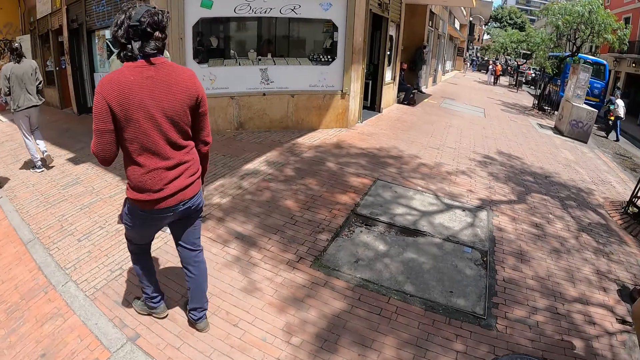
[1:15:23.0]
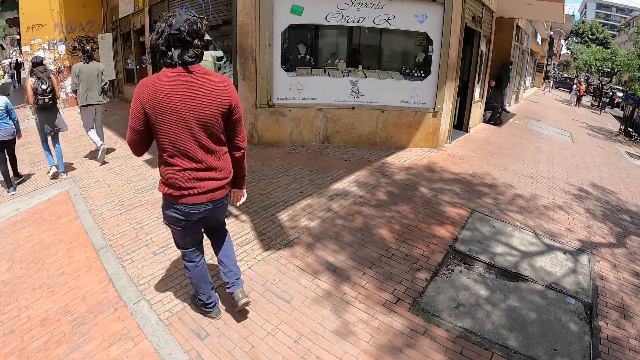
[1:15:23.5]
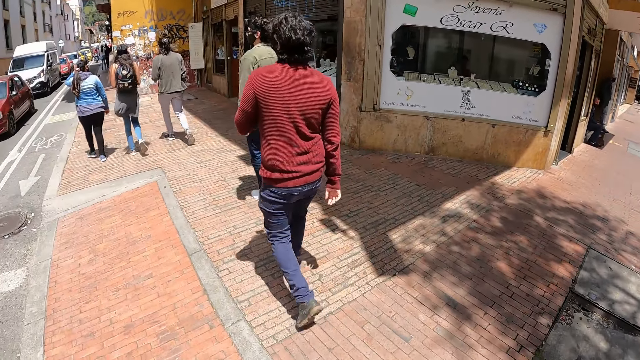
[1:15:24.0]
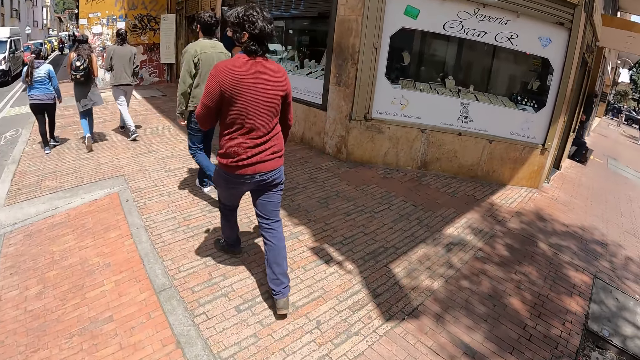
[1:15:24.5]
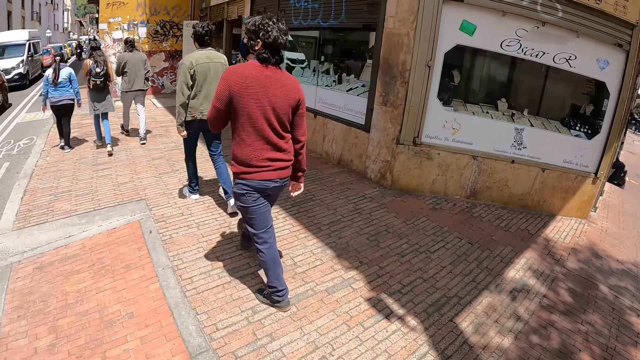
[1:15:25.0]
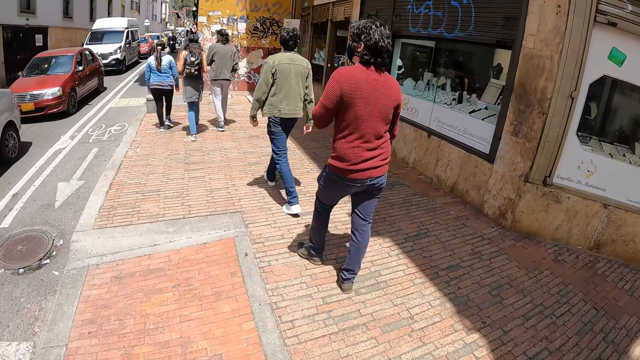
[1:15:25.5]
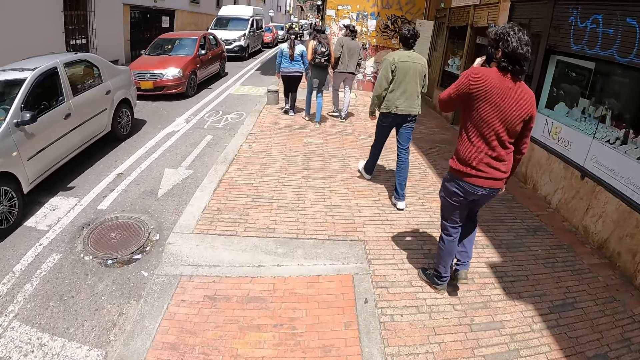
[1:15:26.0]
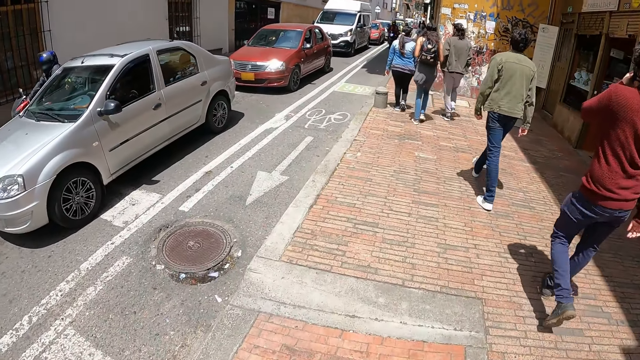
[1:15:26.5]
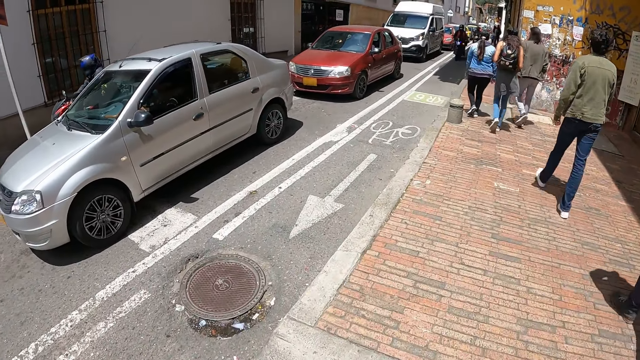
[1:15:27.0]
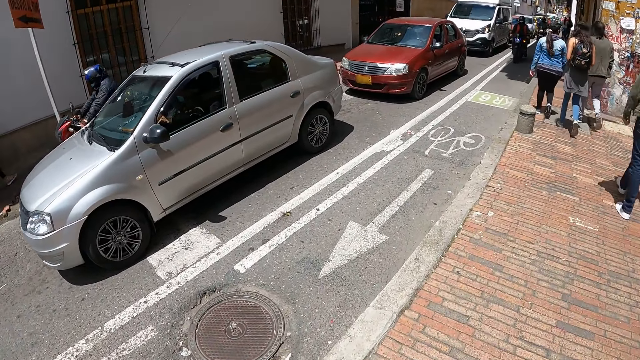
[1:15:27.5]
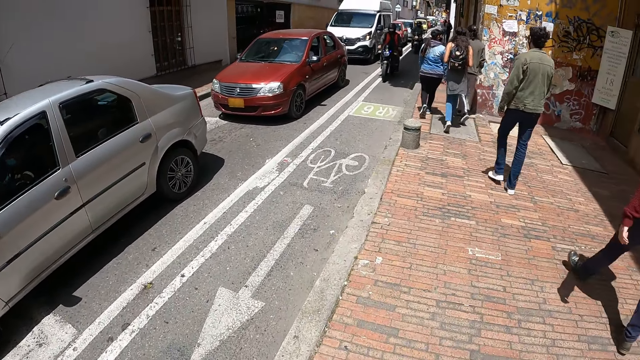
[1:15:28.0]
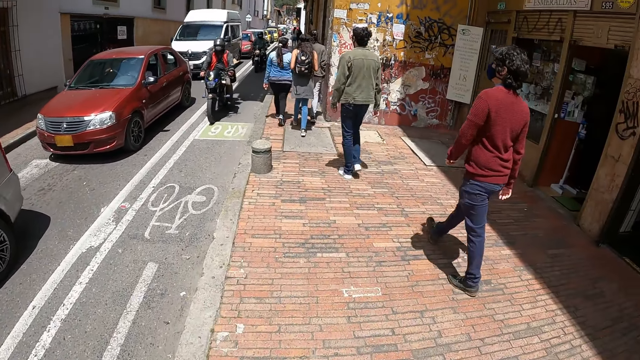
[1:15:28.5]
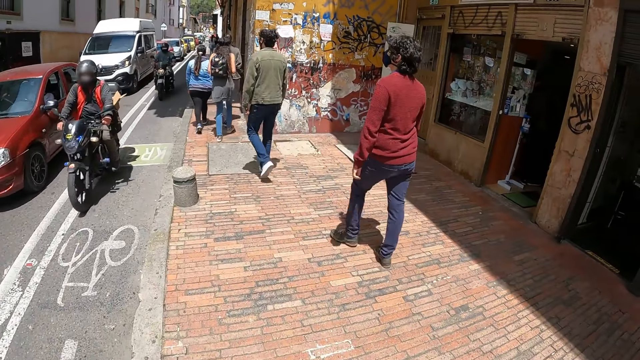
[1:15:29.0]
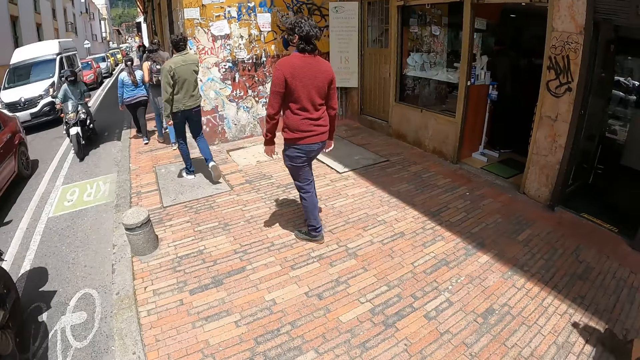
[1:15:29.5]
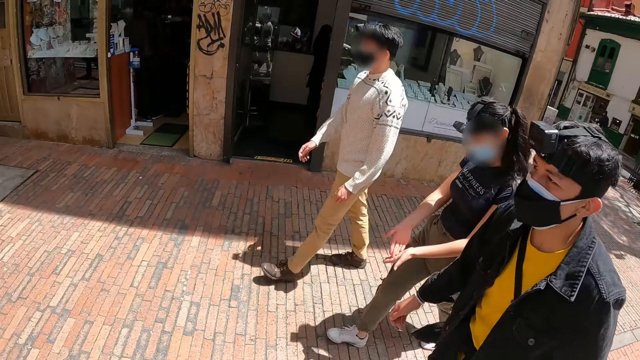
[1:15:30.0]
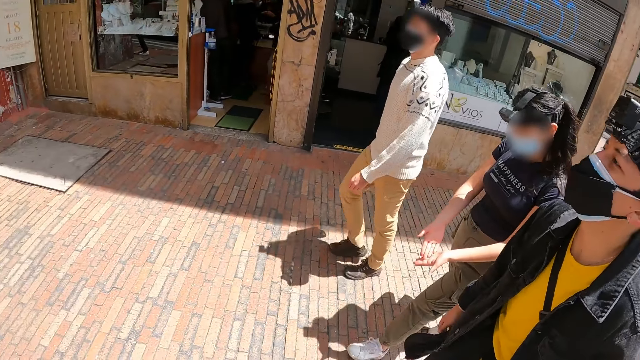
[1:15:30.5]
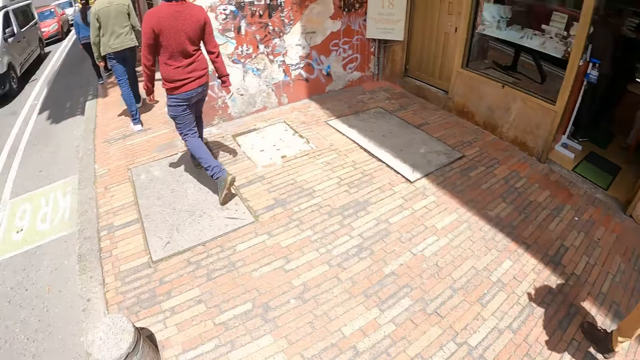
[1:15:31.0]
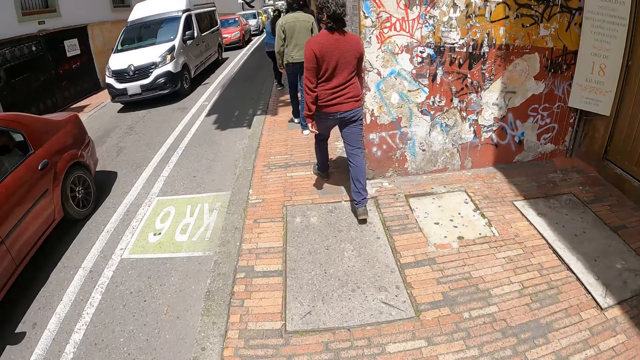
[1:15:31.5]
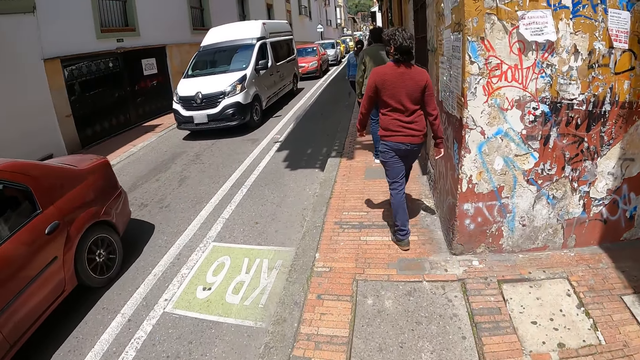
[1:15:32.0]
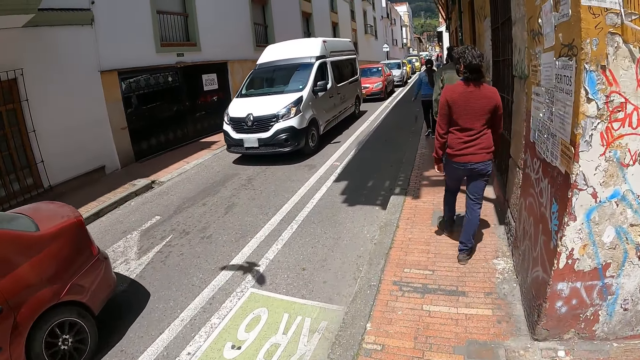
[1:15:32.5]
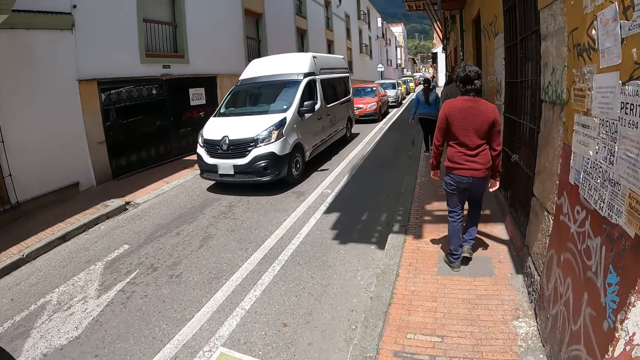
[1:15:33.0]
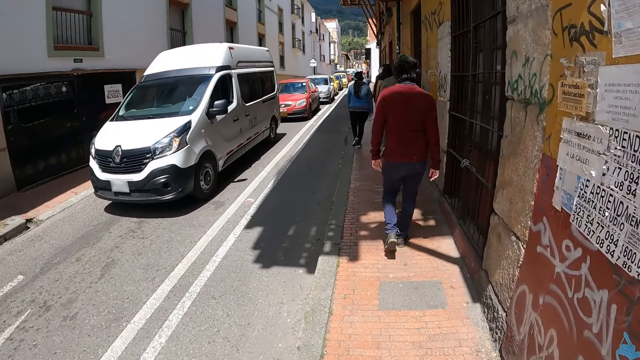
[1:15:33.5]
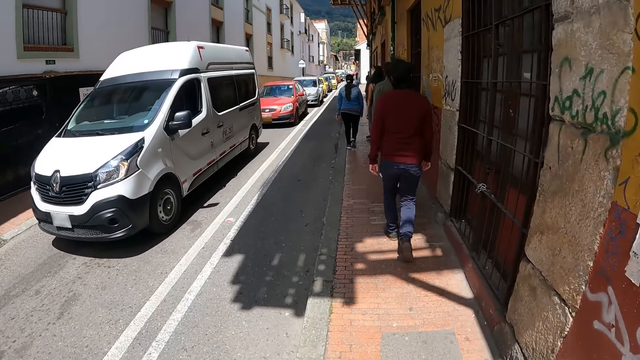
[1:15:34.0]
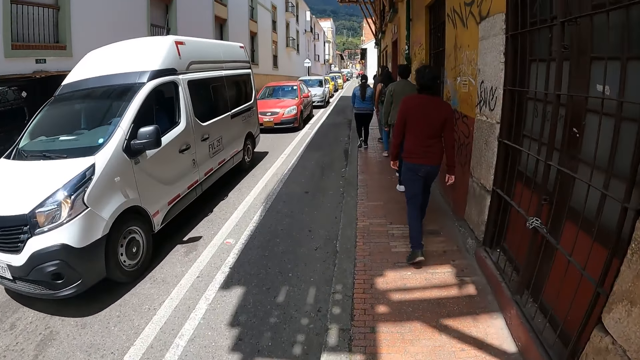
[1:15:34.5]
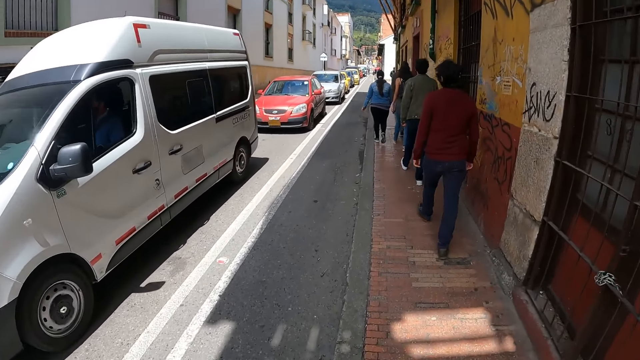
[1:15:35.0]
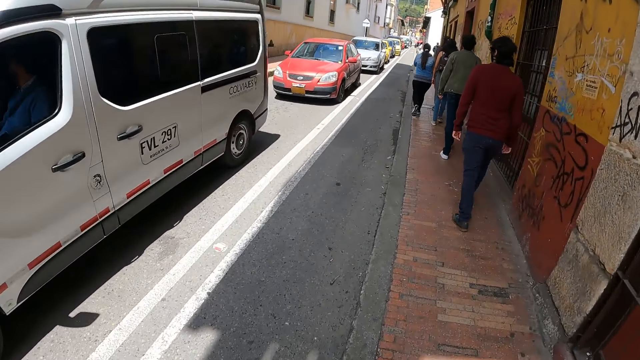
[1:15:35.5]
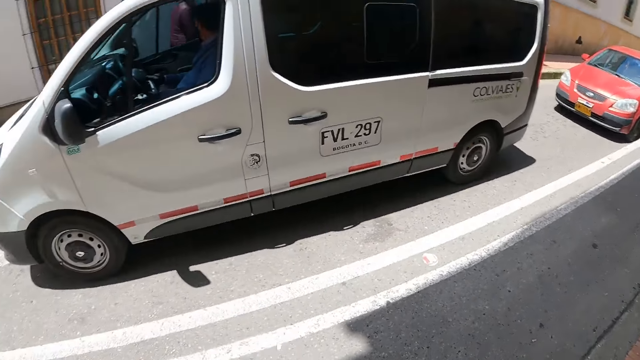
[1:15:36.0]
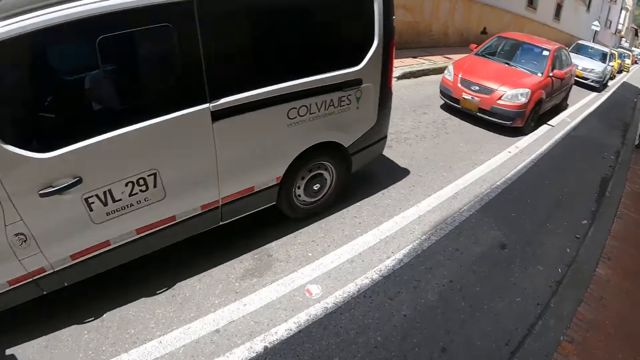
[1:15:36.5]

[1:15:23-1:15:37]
A lady walks in the sidewalk. A man walks in the sidewalk. Another man walks in the sidewalk. The camera wearer walks along the road.

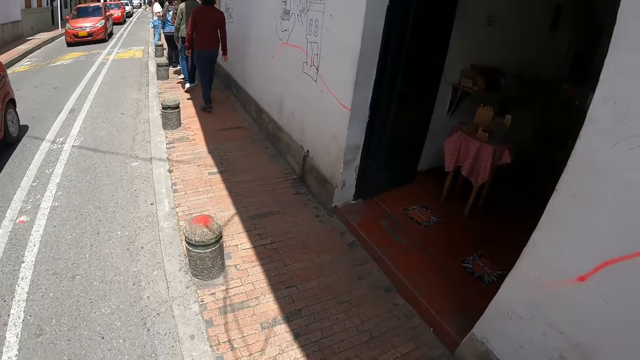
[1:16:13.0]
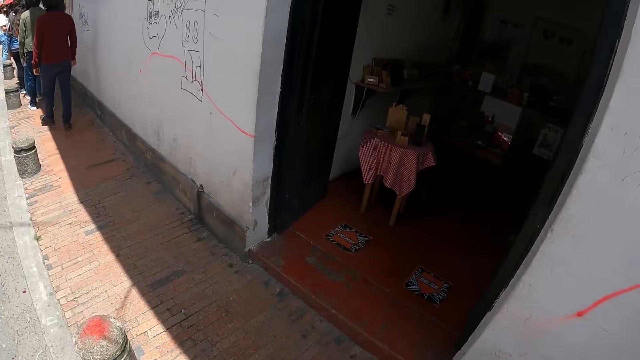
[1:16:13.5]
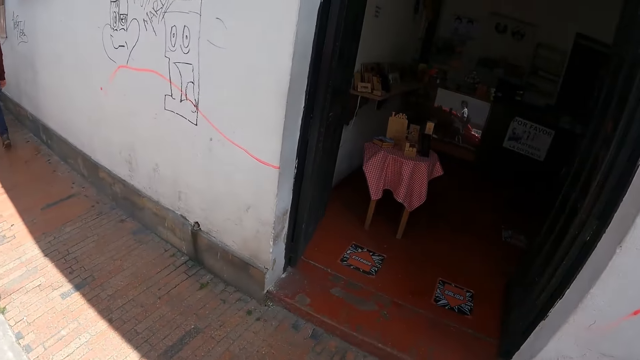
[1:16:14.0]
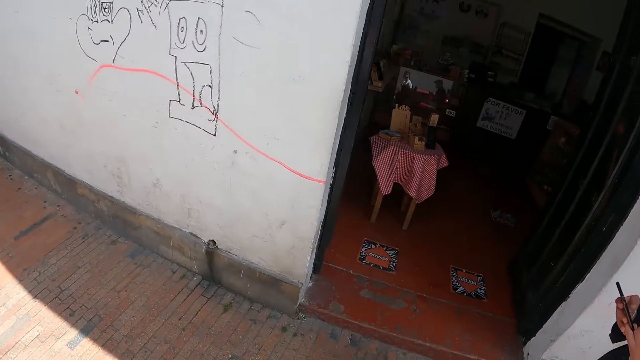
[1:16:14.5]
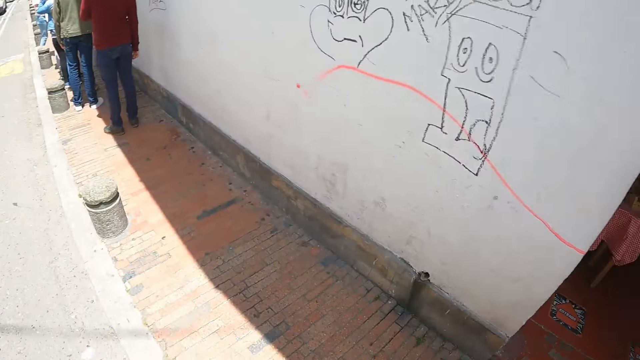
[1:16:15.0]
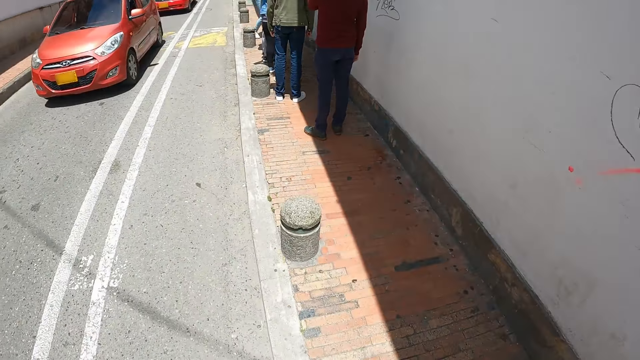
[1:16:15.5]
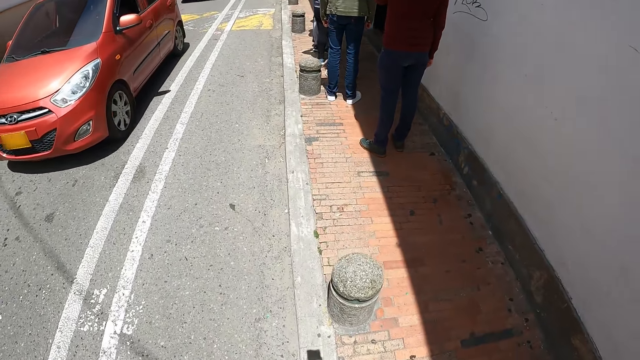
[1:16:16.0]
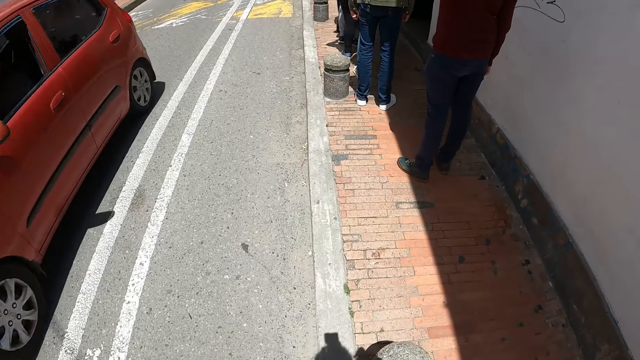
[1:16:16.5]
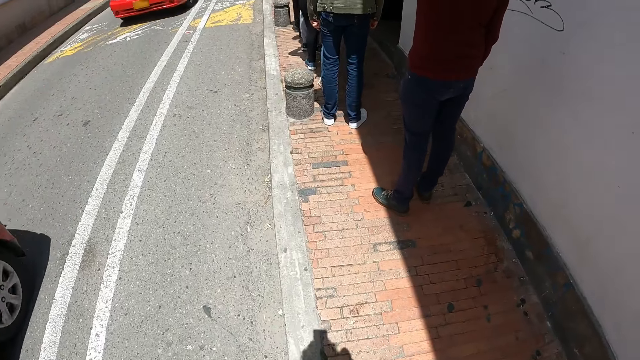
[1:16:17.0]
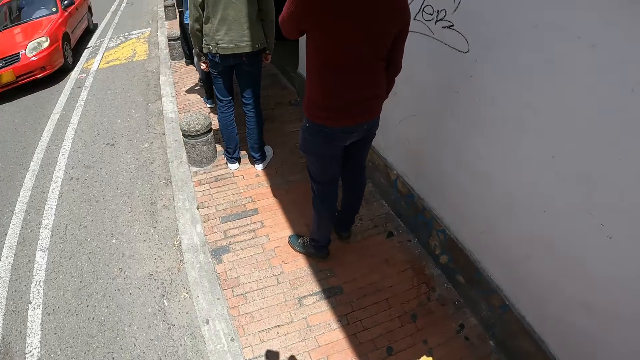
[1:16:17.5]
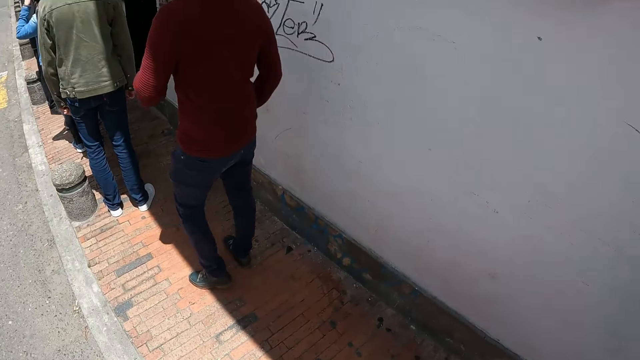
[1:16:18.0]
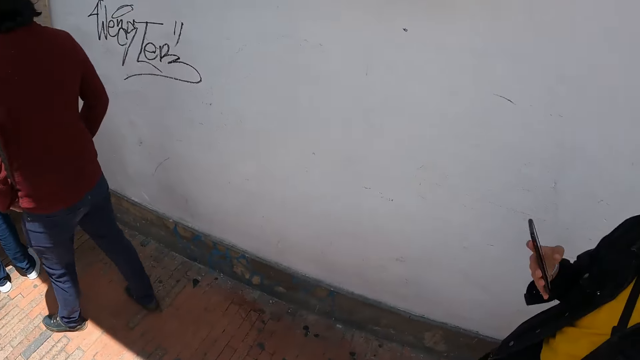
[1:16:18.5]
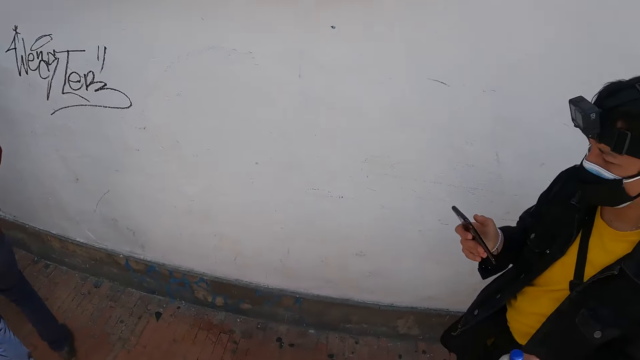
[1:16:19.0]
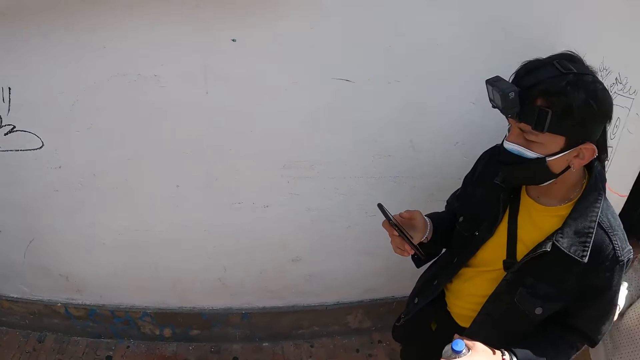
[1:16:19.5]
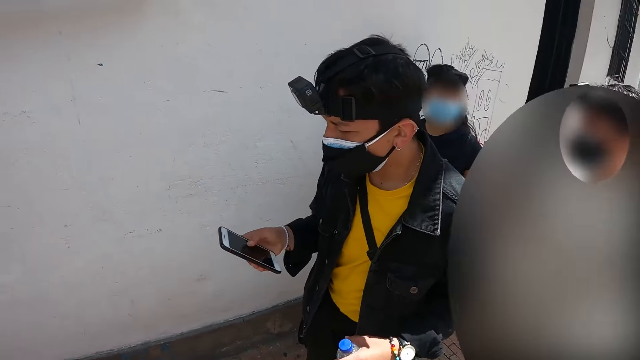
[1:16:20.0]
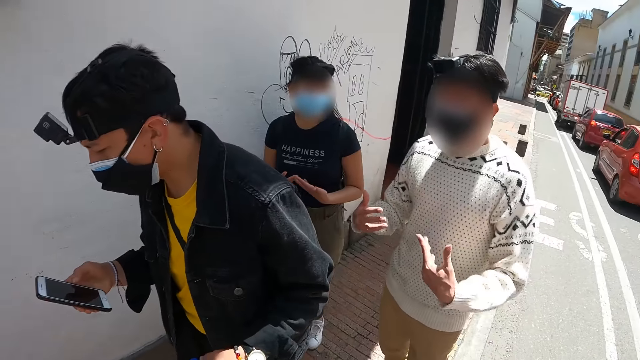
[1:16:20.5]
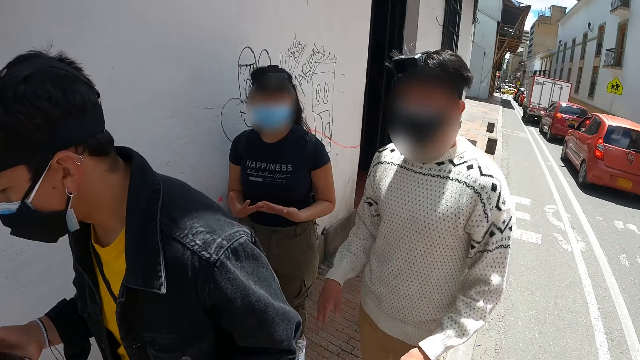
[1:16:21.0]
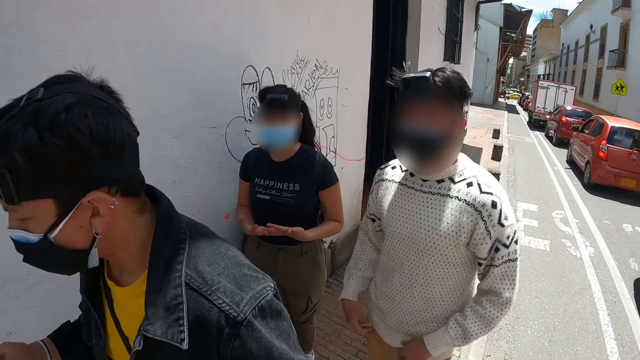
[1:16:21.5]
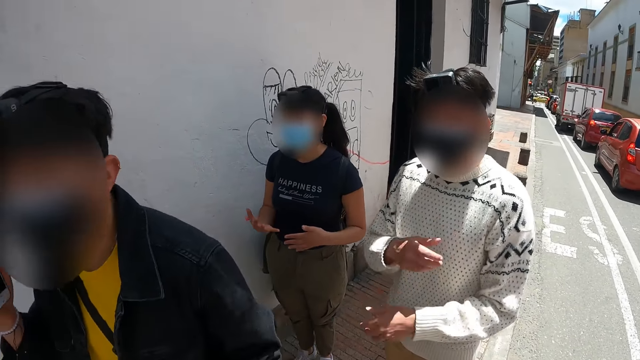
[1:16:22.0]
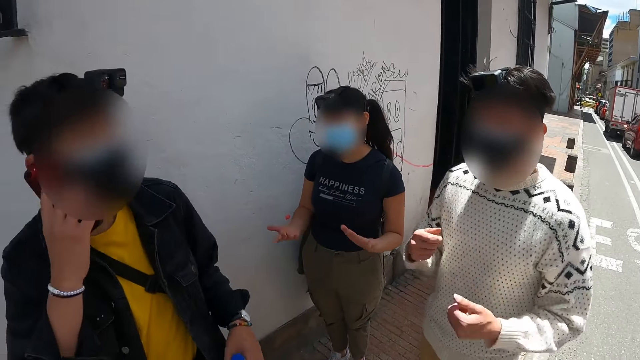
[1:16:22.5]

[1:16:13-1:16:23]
The camera wearer looks inside the room. They look at a man.
